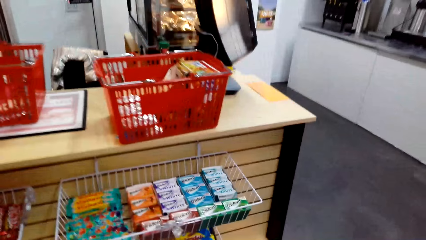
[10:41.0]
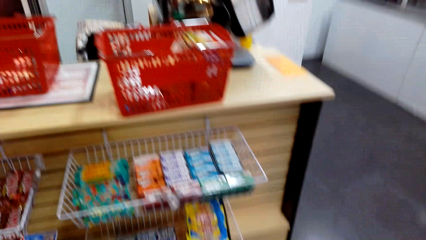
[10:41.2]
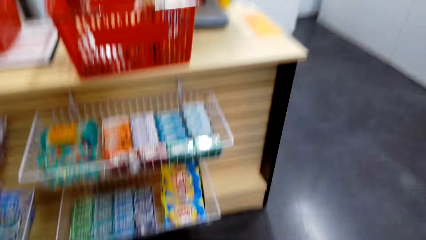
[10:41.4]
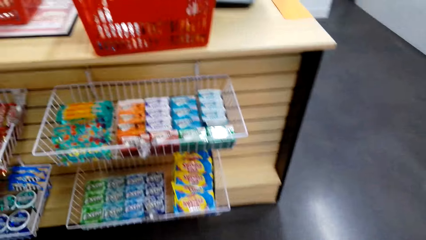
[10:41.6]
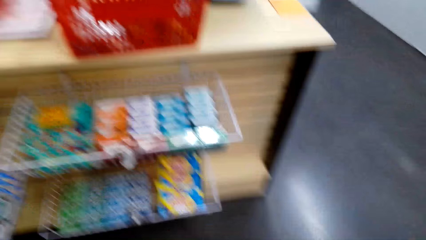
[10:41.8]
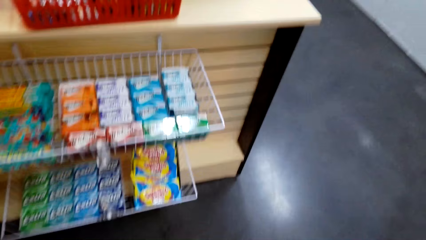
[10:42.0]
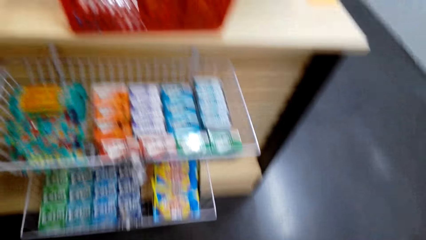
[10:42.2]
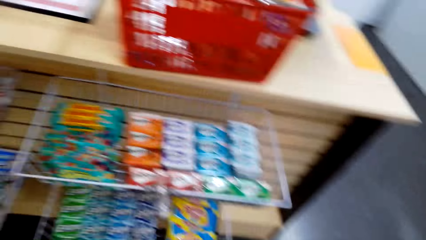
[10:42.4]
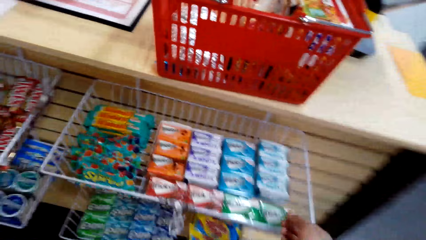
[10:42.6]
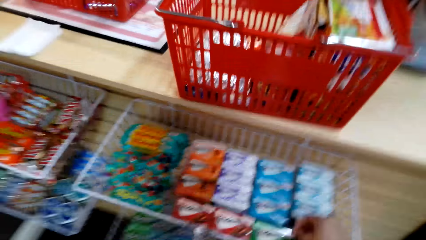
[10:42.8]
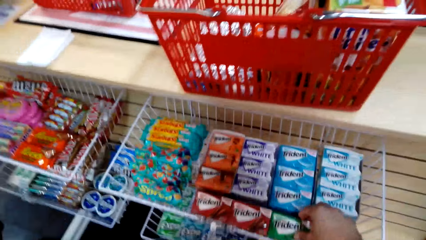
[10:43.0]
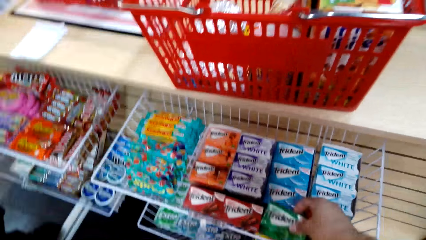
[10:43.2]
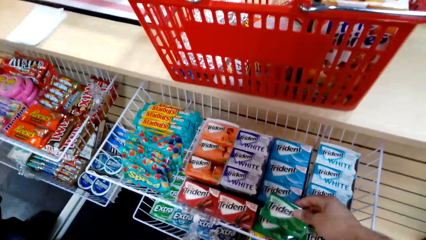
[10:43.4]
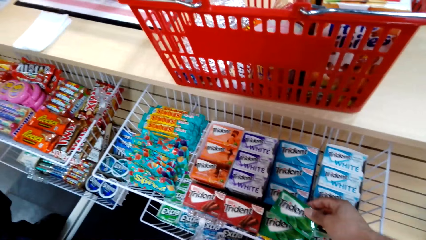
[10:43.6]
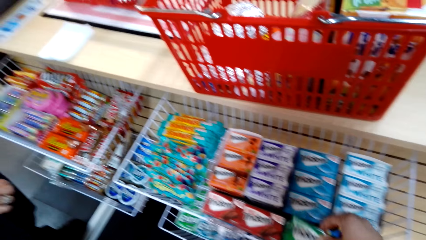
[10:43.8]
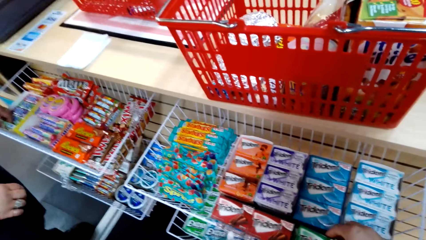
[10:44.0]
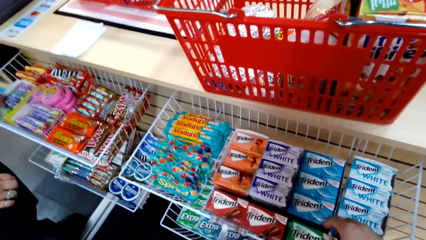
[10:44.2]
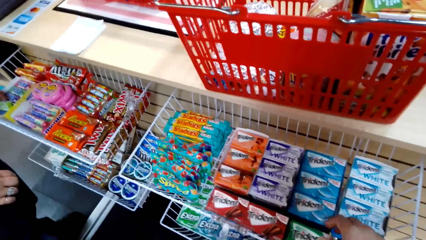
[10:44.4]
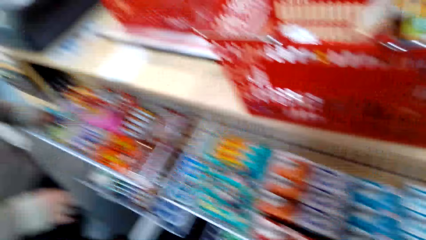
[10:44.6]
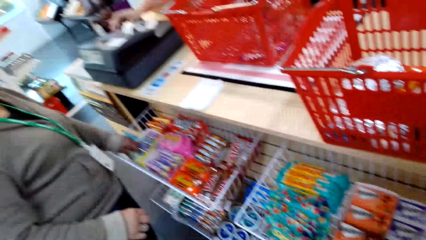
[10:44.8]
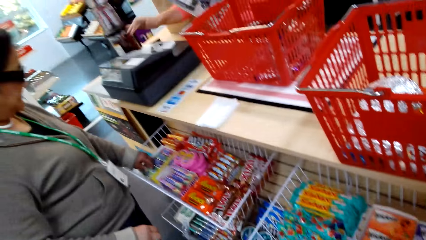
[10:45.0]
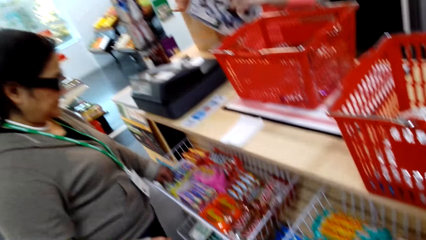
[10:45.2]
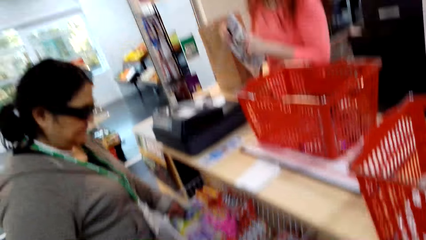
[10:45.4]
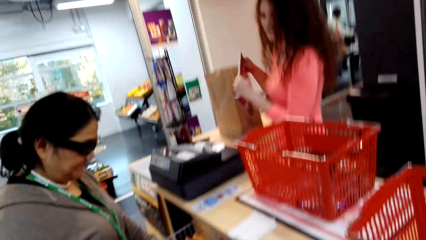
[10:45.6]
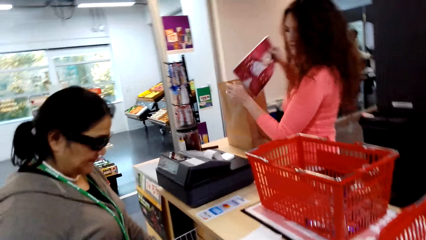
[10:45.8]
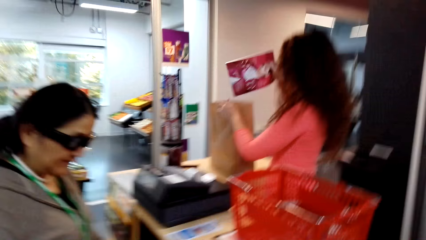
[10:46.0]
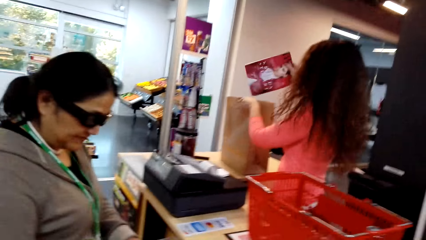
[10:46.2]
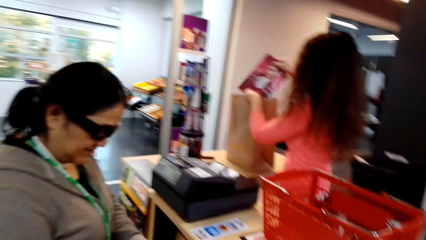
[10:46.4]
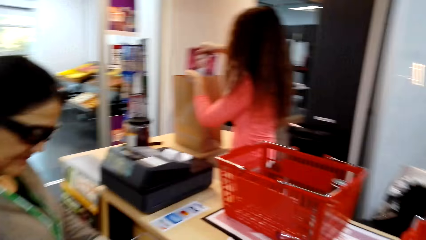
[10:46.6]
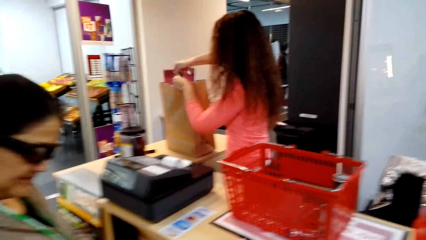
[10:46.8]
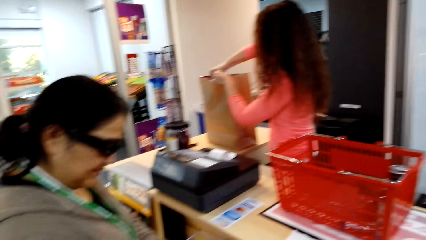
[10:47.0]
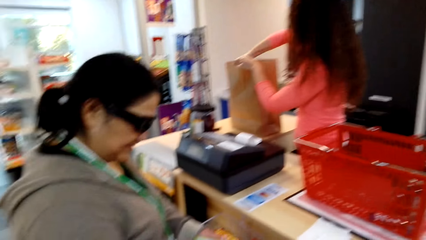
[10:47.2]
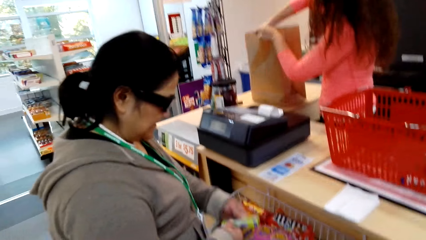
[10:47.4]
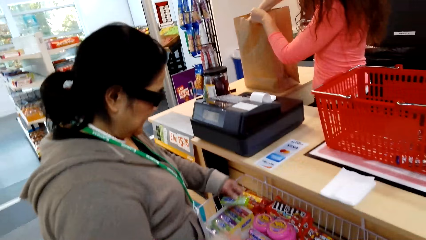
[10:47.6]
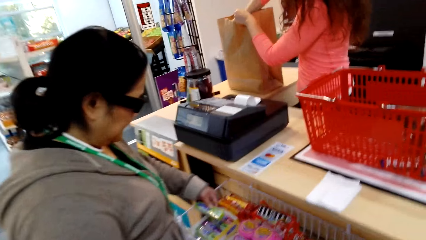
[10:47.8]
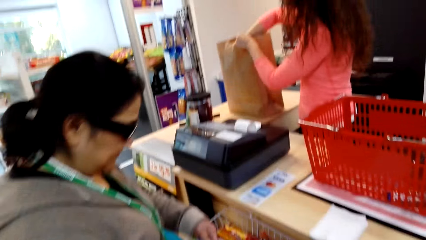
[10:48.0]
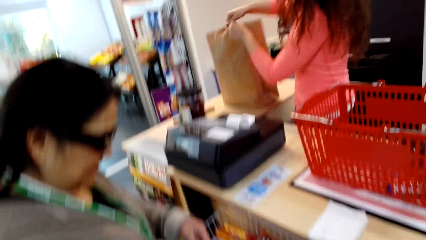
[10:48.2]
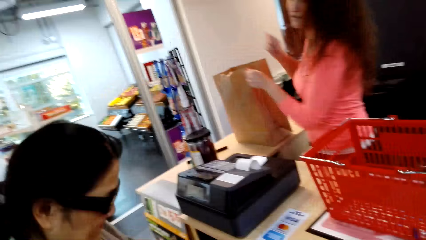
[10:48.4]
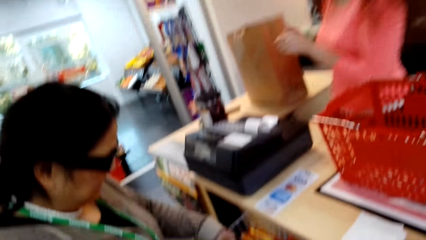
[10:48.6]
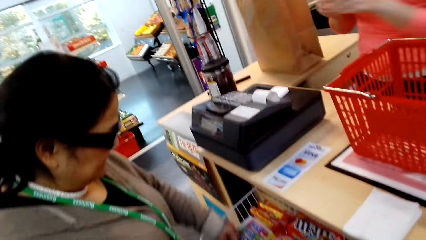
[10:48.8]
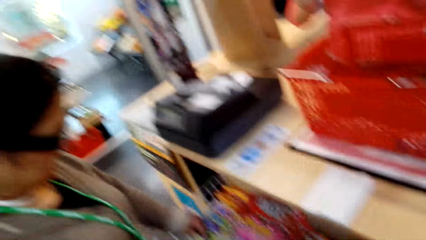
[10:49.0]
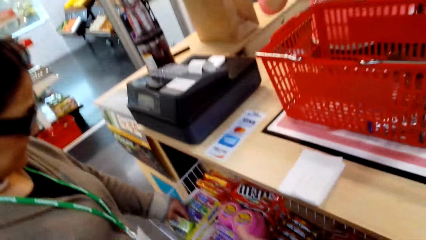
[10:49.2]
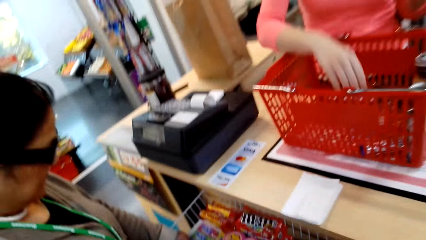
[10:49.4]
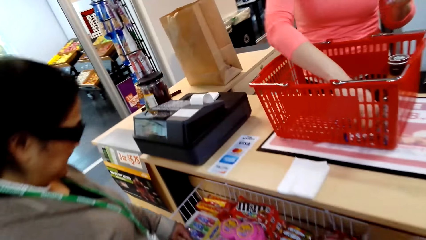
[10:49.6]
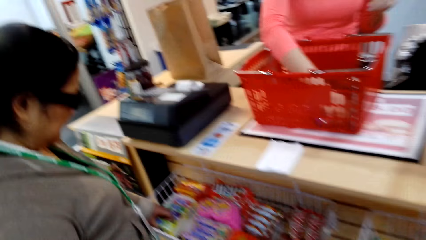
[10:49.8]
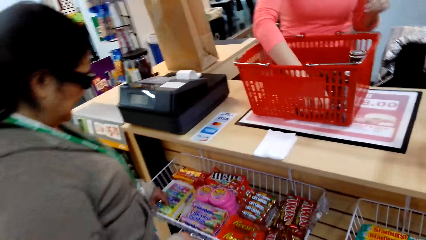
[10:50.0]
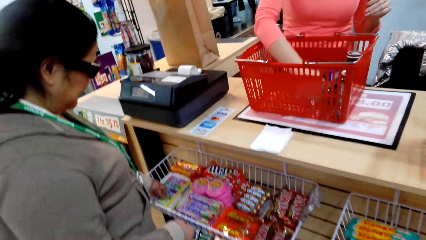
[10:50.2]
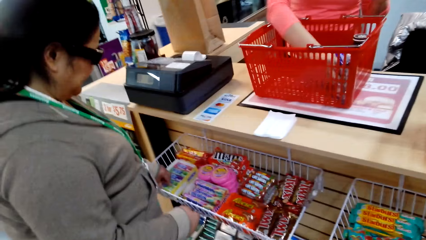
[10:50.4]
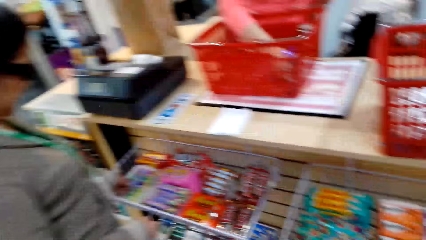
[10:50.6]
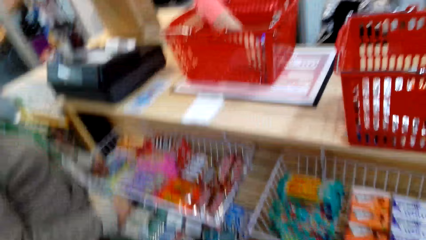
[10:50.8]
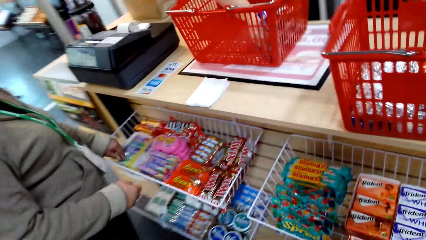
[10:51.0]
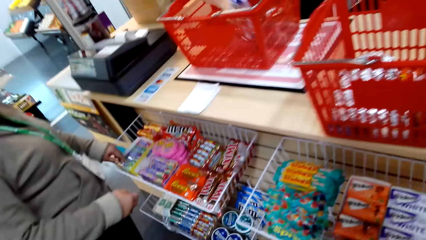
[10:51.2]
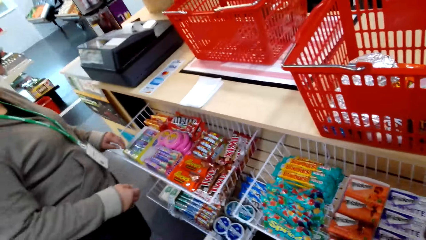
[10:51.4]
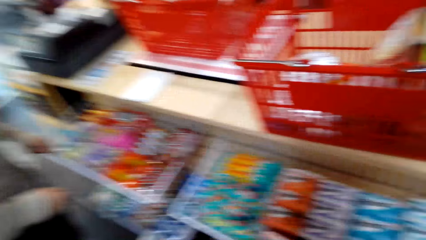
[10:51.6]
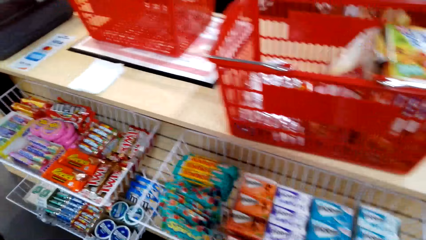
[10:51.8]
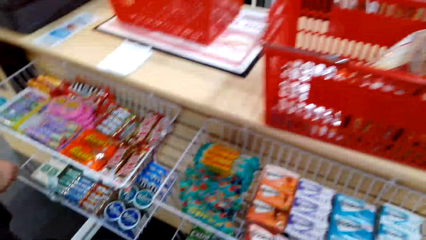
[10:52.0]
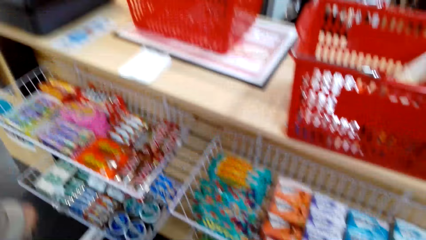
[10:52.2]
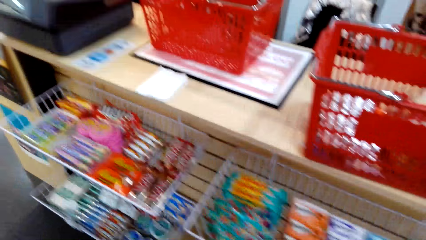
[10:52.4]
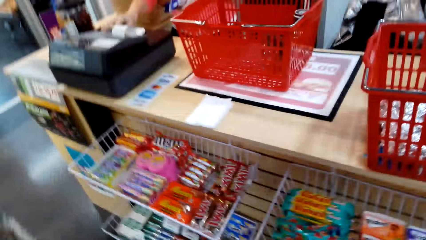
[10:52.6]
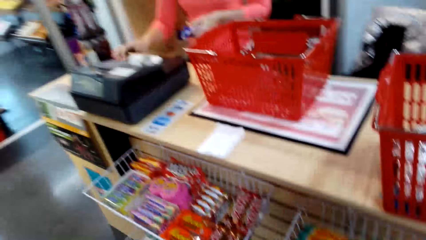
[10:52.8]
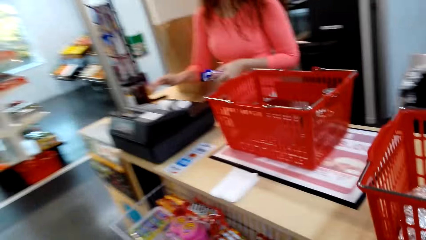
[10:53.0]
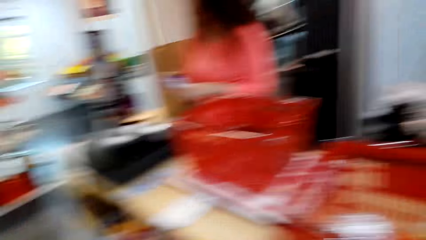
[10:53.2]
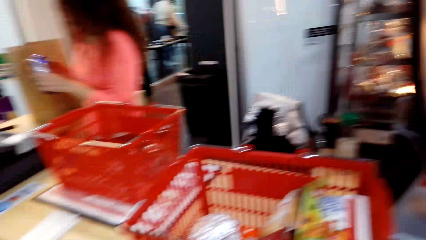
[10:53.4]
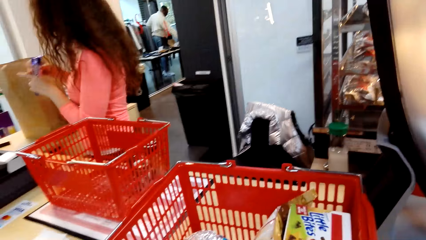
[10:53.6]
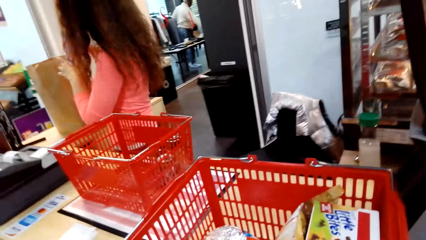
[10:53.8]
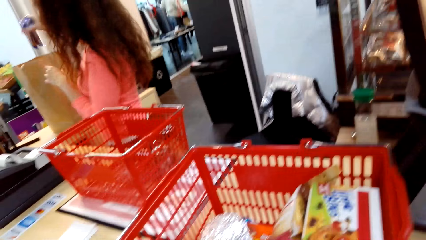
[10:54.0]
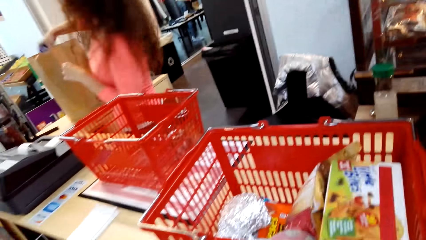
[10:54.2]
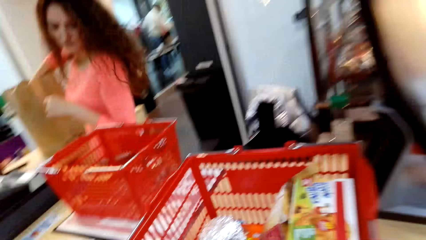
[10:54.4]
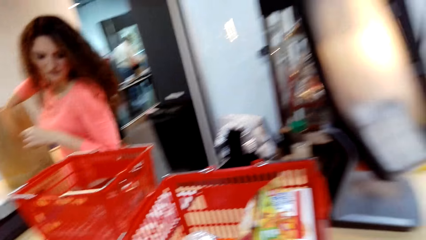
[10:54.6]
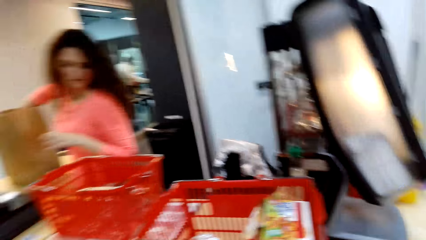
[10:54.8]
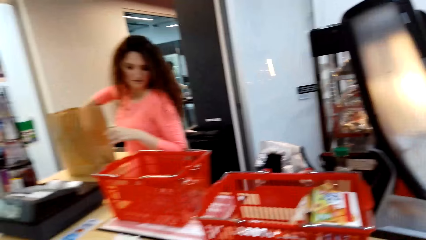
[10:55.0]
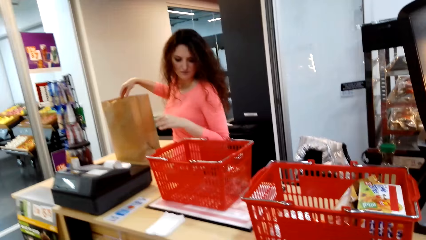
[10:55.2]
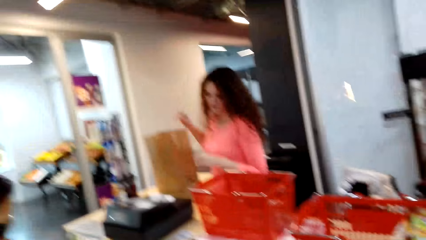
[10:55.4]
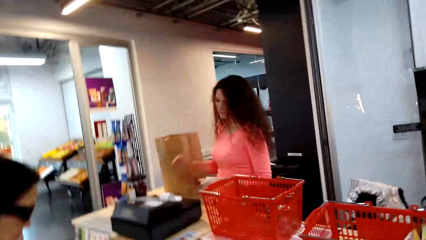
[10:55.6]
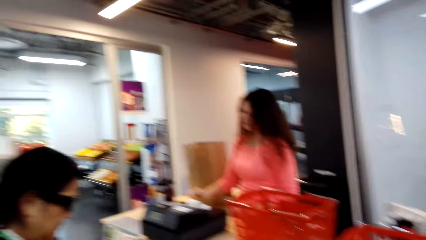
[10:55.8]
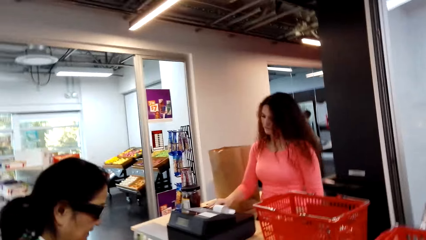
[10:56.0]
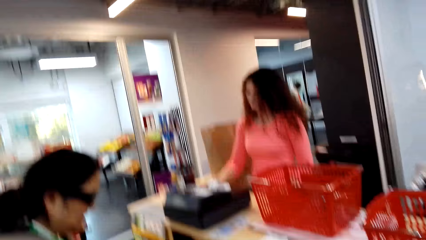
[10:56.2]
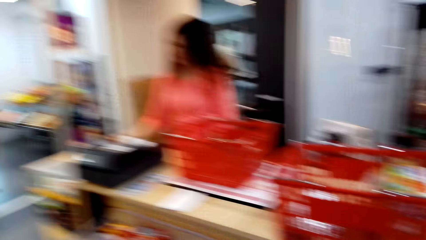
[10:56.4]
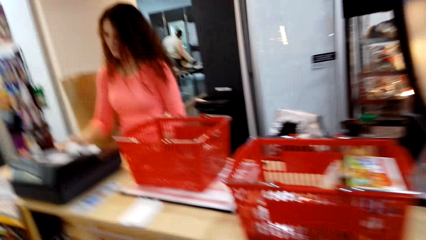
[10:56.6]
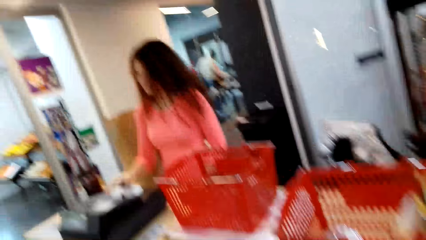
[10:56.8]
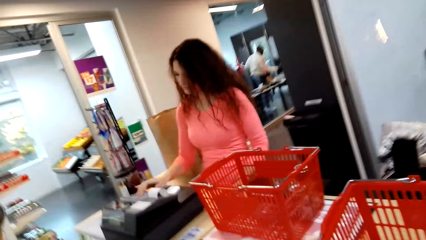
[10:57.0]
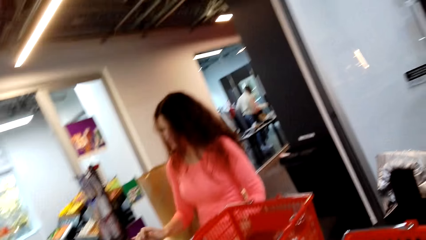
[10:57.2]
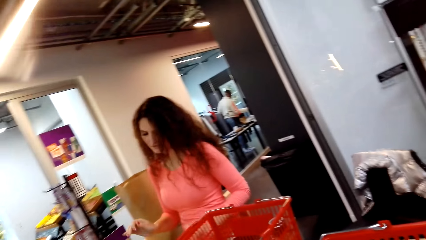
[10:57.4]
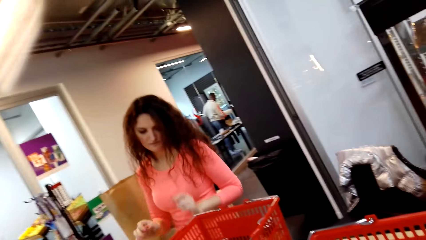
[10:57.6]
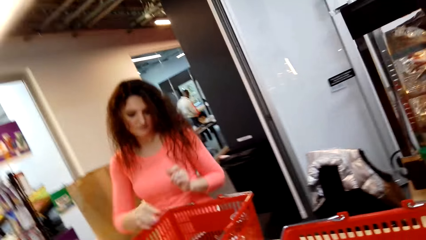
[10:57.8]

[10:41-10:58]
The camera wearer picks a packet of Trident. A lady touches something. The lady places a book in the shopping bag. The lady picks something from the shopping basket, enters something in the sales machine and places something in the shopping bag.
